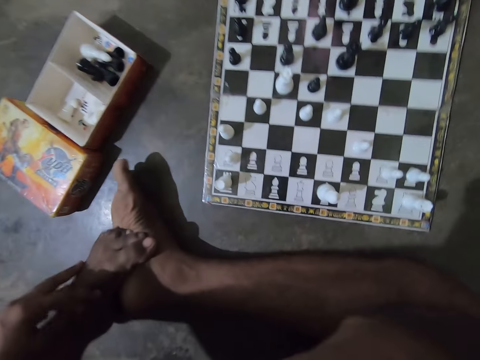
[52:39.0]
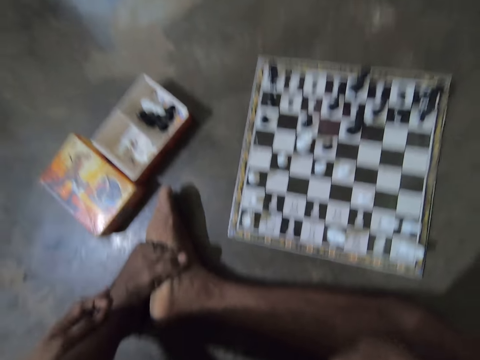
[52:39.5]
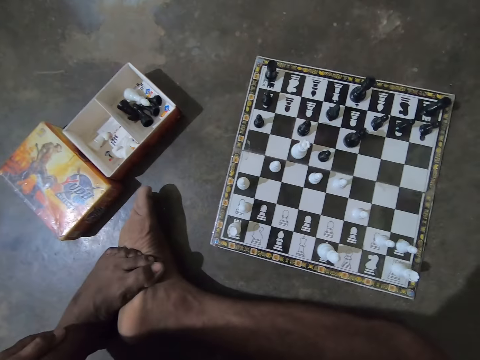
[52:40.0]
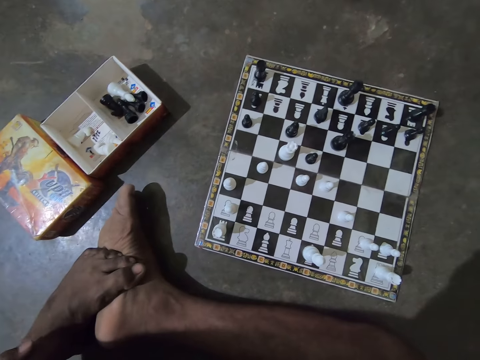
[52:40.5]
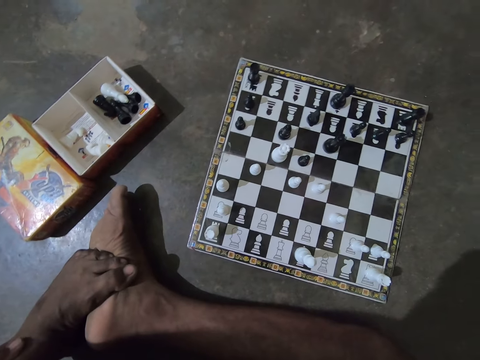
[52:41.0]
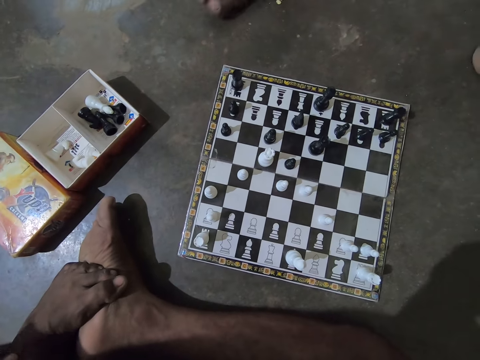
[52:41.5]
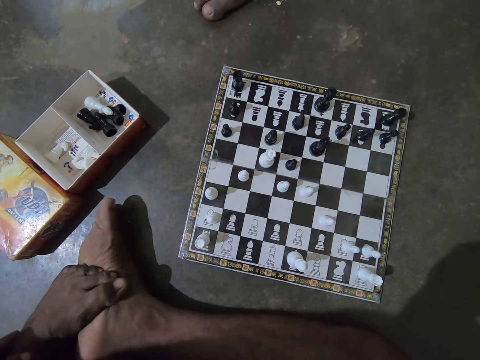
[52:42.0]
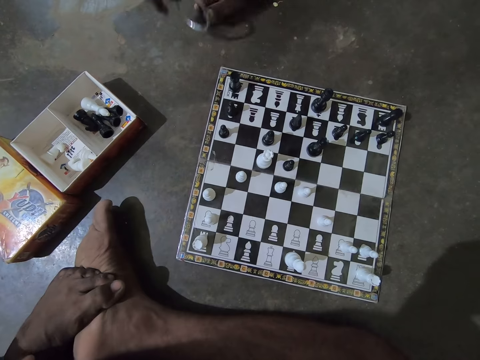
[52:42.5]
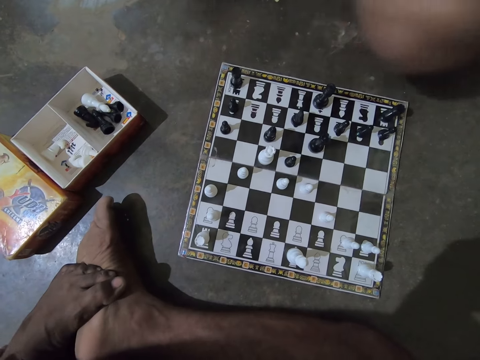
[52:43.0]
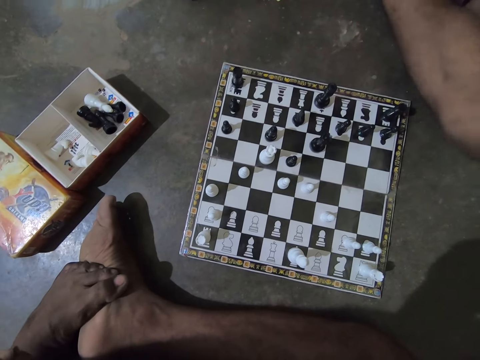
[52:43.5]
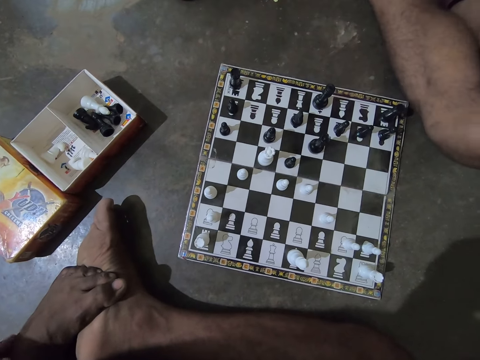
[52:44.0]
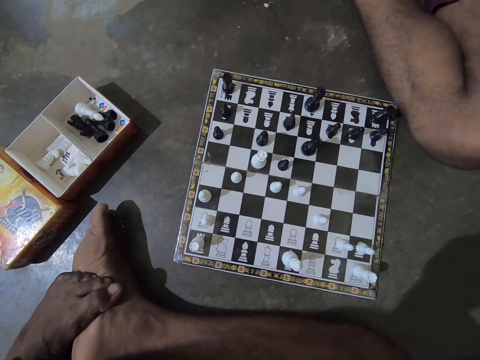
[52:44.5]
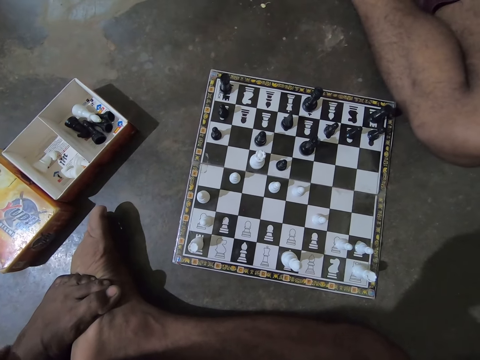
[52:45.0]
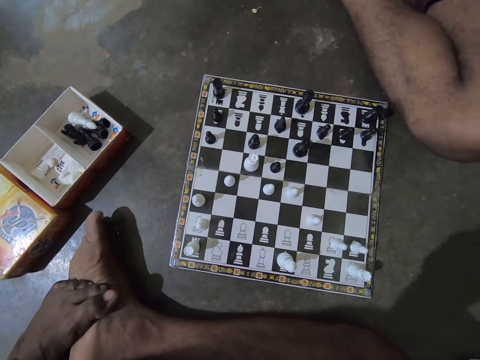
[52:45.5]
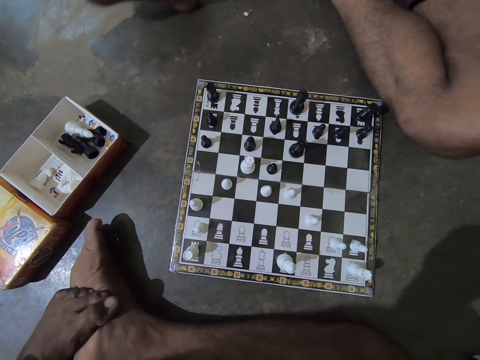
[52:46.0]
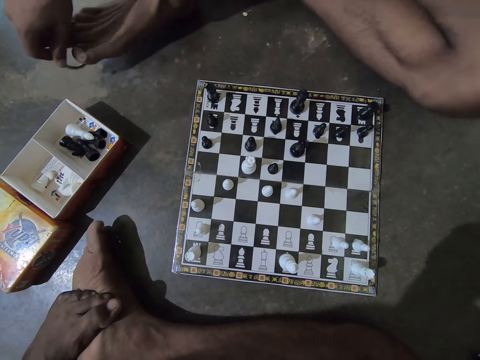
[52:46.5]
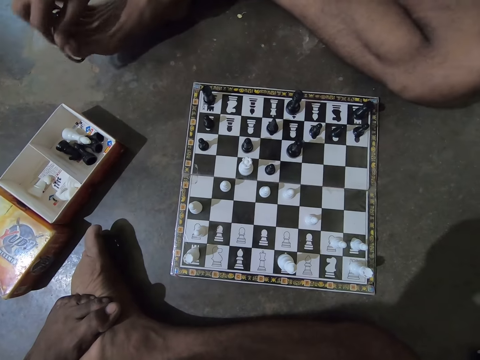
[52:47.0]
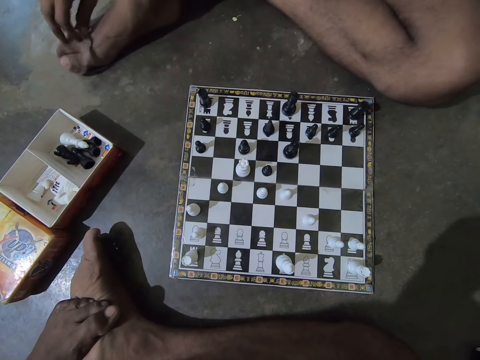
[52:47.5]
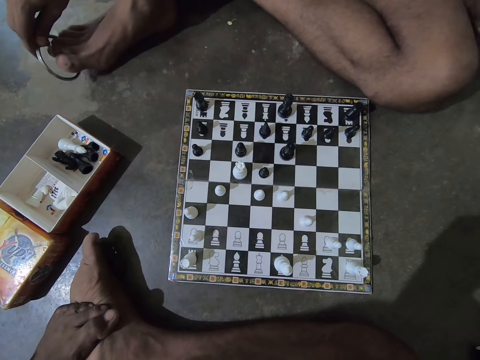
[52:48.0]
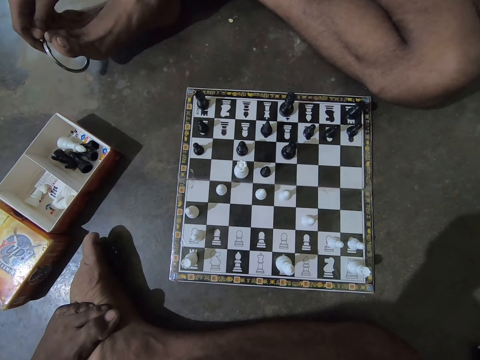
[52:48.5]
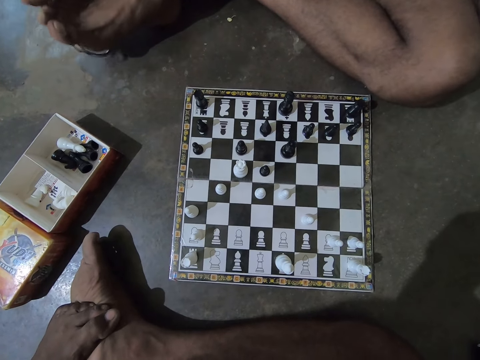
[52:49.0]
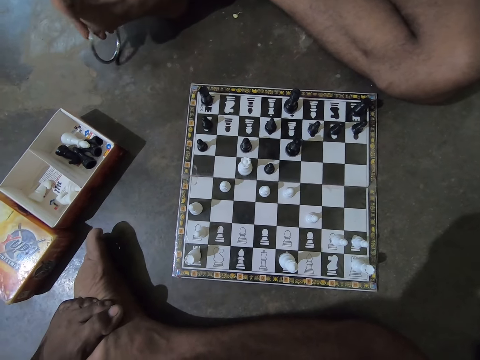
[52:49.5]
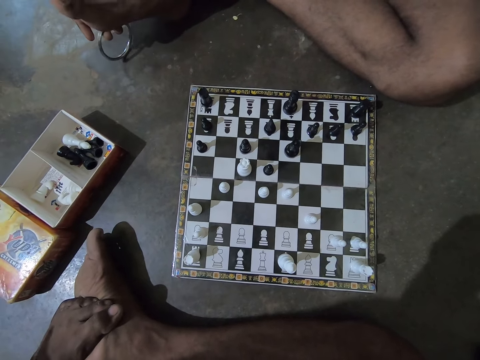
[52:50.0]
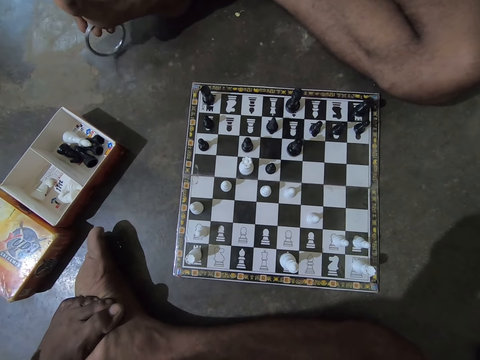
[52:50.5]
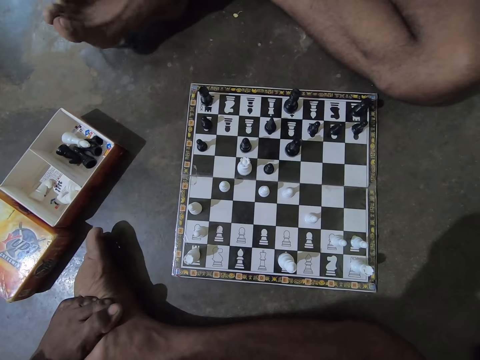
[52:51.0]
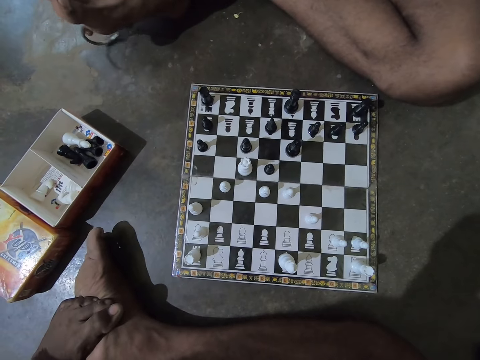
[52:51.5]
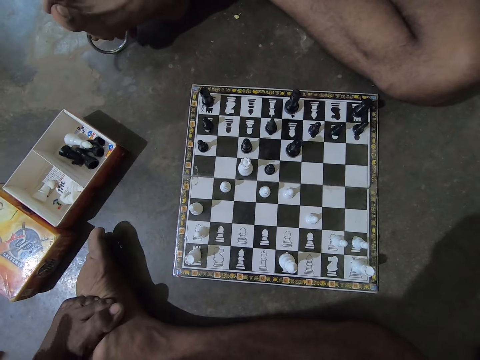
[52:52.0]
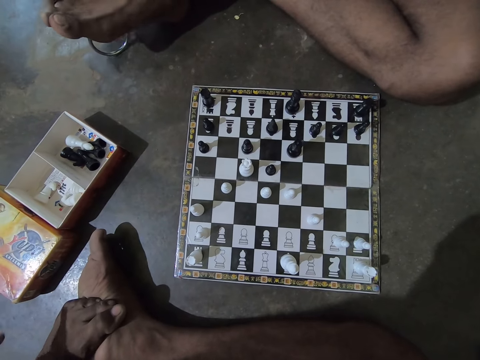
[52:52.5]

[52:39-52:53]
The camera wearer takes a close look at the chessboard. A man sits before the chessboard. The camera wearer rubs his foot. The man places a ring on his right foot. He places the ring under his right foot. The camera wearer taps his leg using his hand.

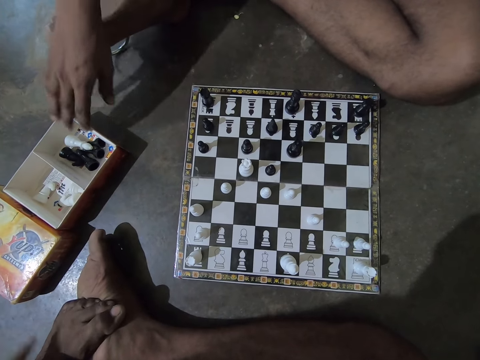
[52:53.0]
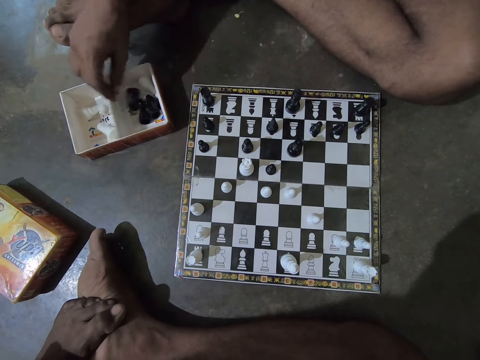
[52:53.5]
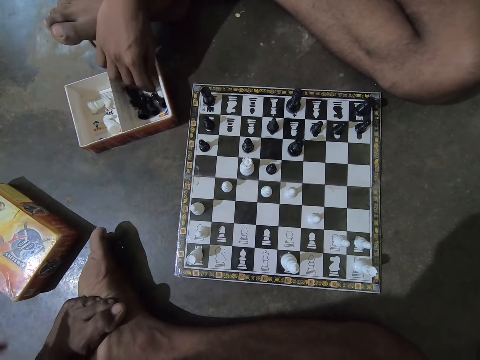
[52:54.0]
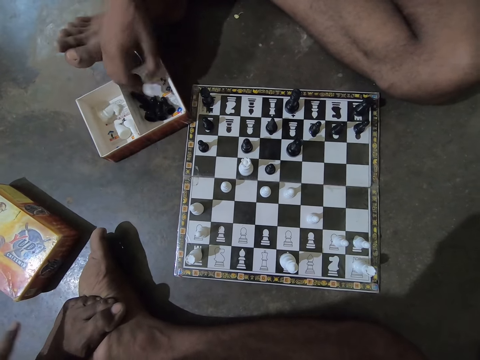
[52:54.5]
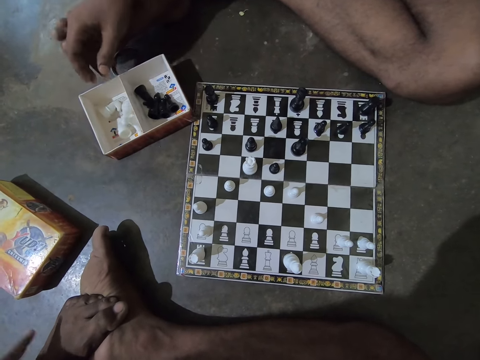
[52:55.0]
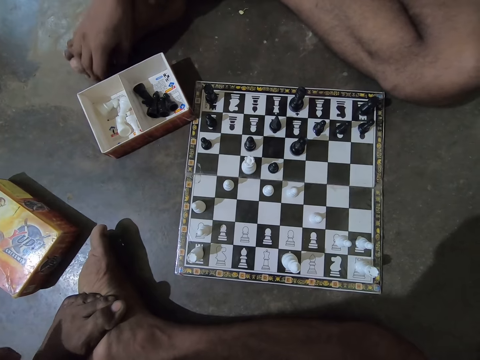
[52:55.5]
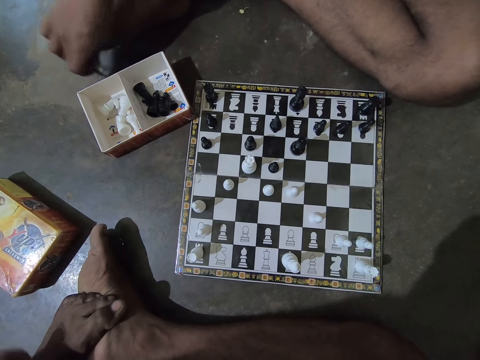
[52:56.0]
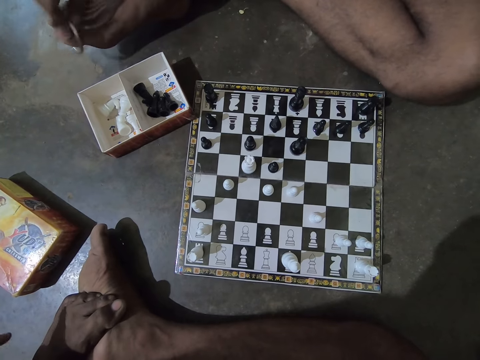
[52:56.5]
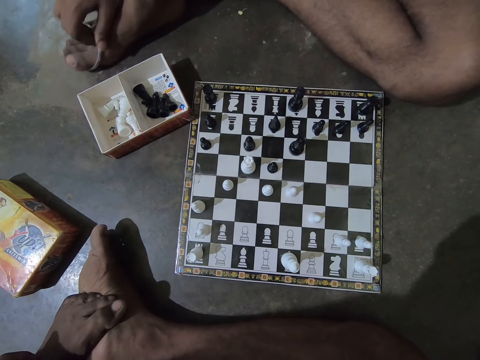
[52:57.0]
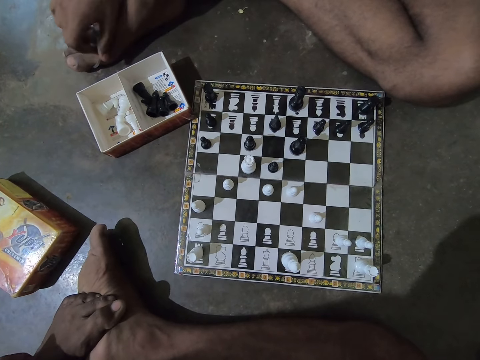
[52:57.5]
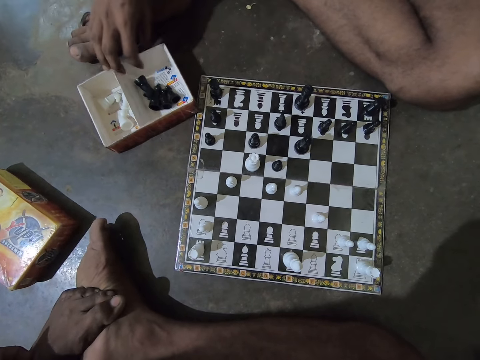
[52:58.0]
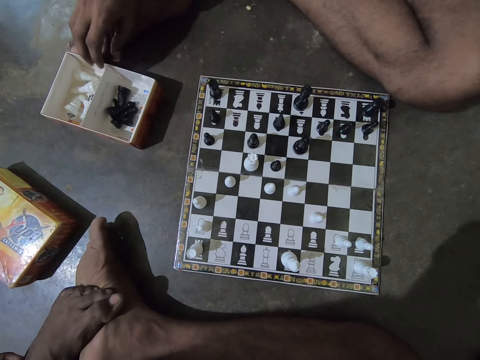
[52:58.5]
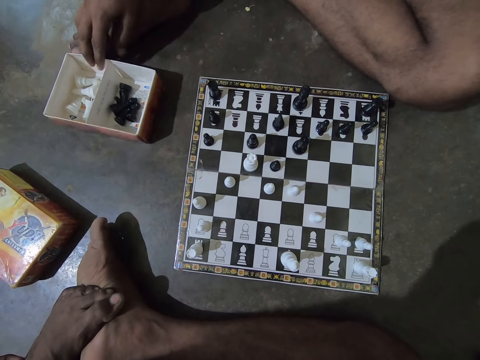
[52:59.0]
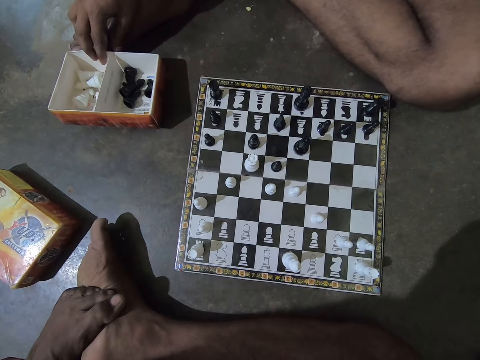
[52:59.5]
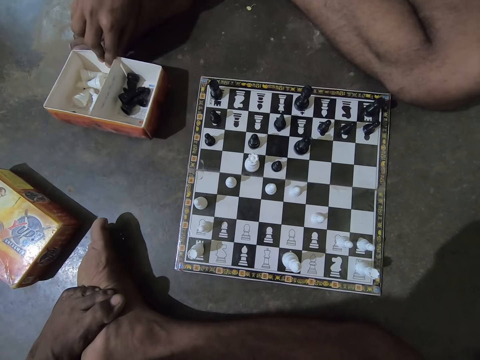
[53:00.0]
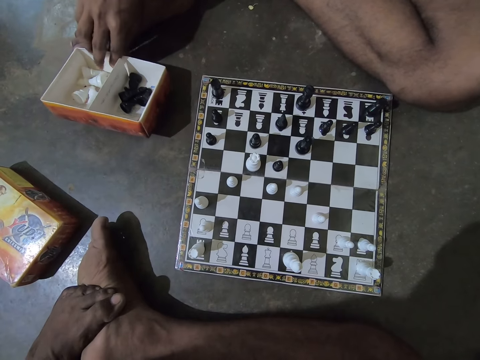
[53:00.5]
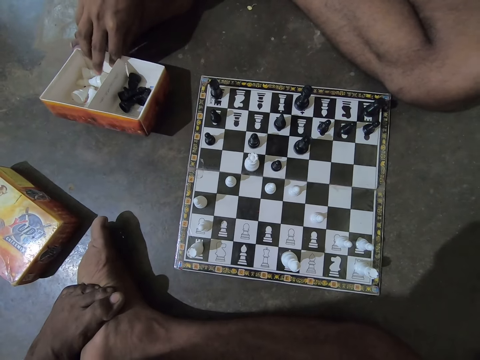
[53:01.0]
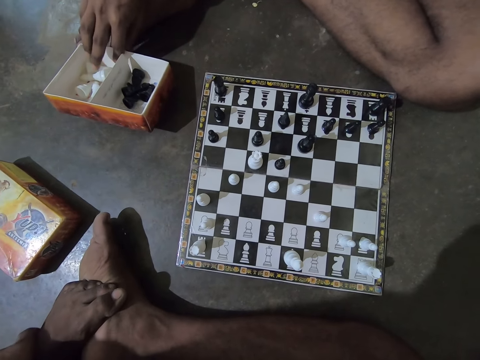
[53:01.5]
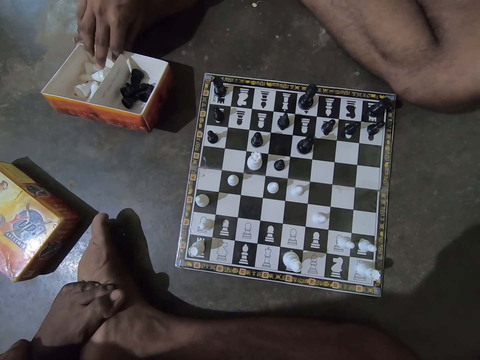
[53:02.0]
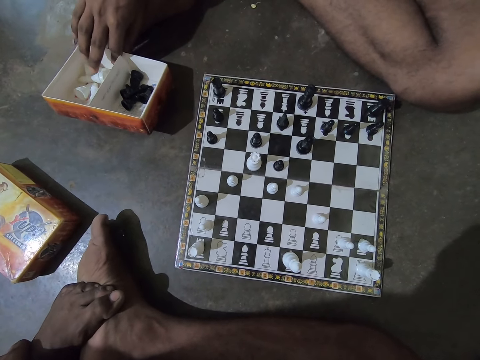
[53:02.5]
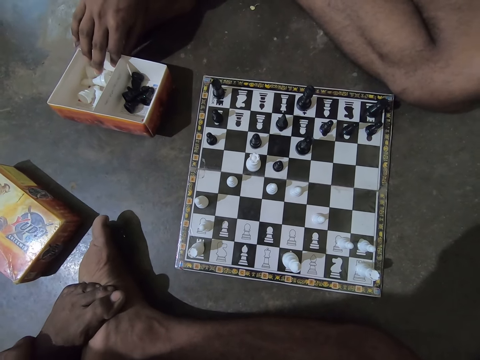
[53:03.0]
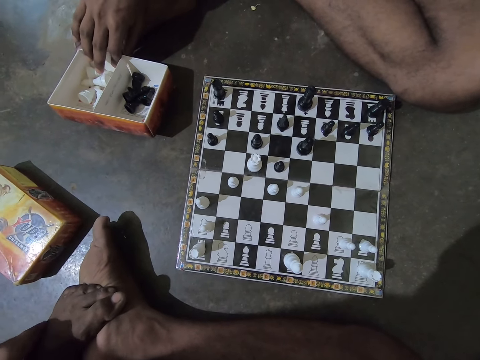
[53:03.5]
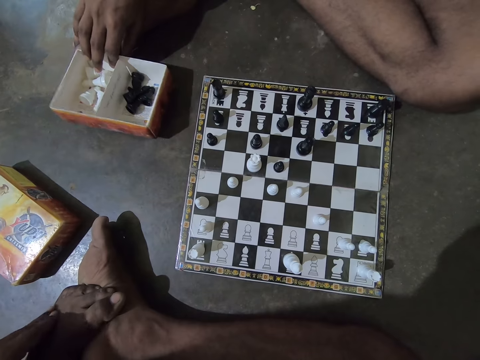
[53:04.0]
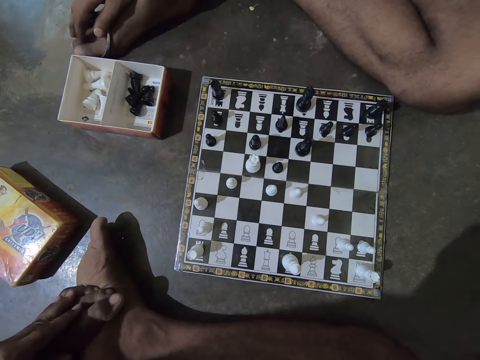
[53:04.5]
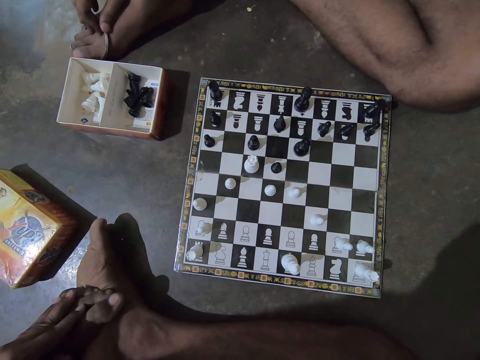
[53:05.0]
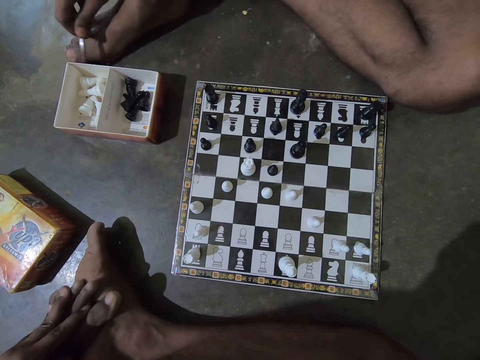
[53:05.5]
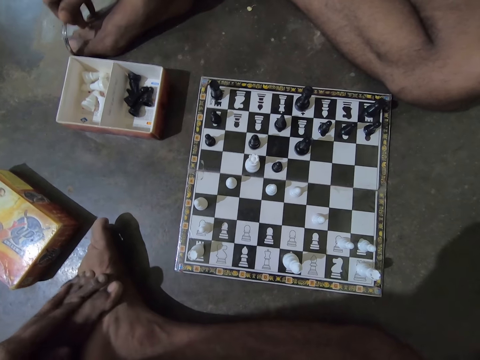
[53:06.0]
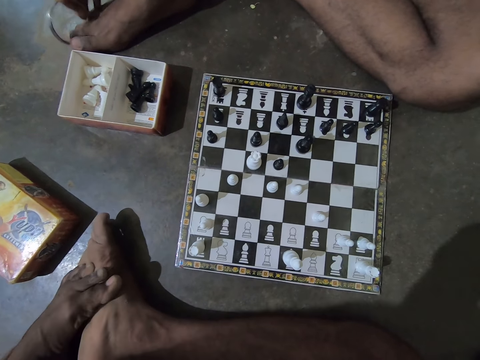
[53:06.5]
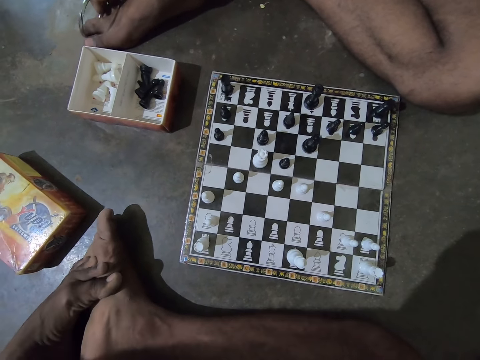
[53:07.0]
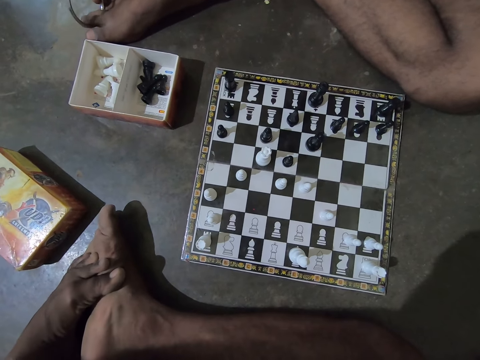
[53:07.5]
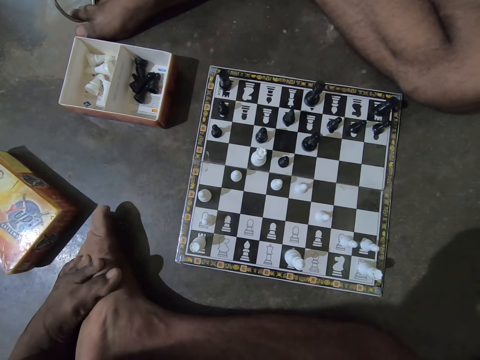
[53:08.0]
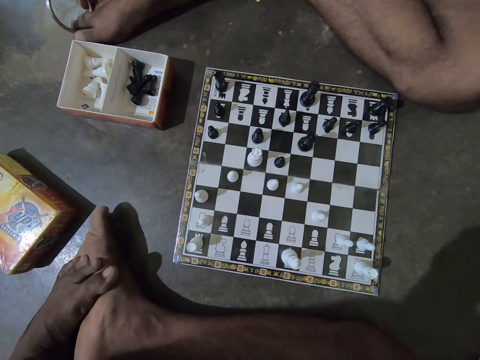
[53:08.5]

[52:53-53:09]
A man pulls a game box or chess piece box close to him. He picks up a white chess piece from the right part of the game box and drops the white chess piece in the left part of the game box. He picks up a ring or bangle from the floor and hangs the ring on his right foot. He pulls the chess piece box. He pushes the game box to his right foot. The camera wearer rubs his foot. The man holds the chess piece box. He pulls the ring on his right foot. He holds the bangle on his foot.
